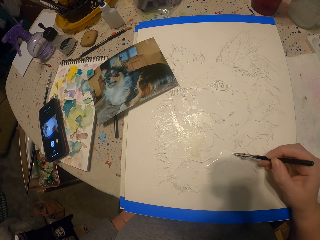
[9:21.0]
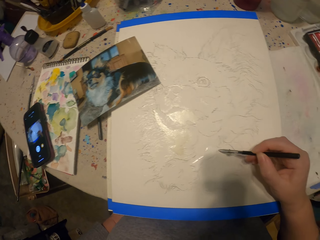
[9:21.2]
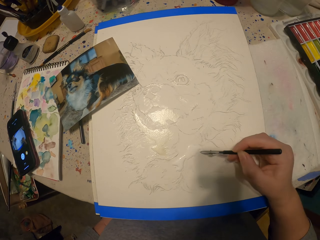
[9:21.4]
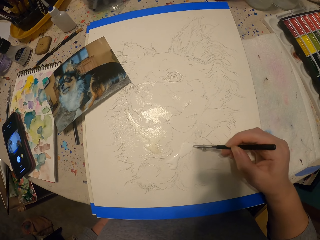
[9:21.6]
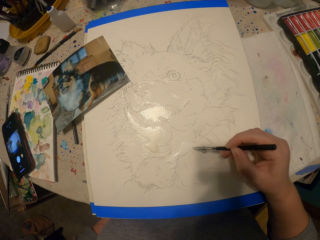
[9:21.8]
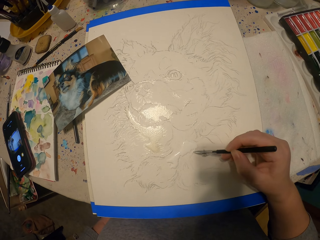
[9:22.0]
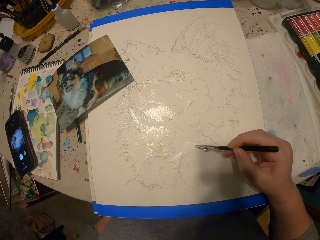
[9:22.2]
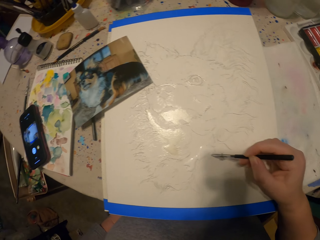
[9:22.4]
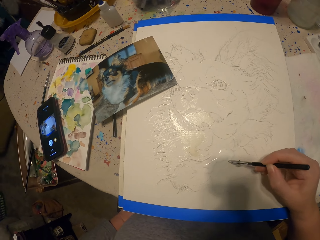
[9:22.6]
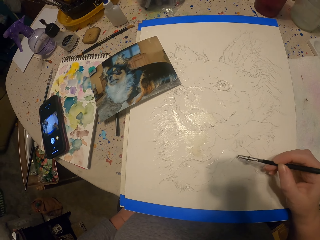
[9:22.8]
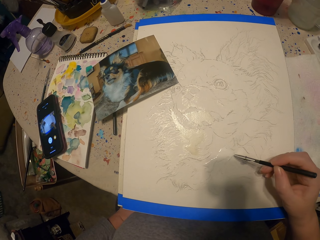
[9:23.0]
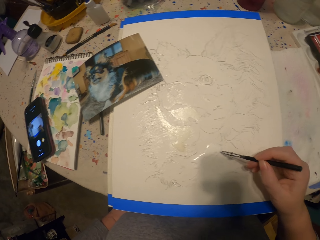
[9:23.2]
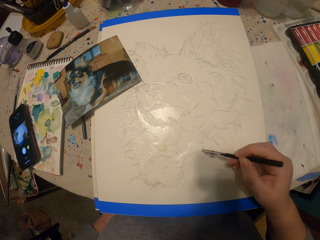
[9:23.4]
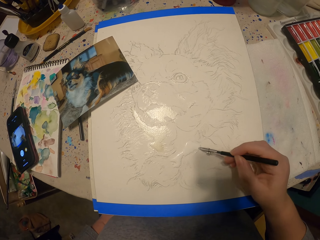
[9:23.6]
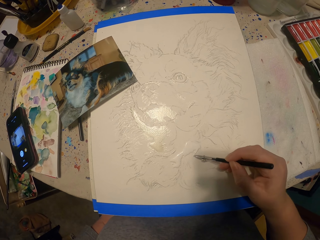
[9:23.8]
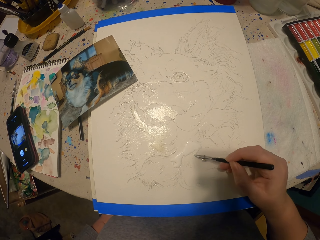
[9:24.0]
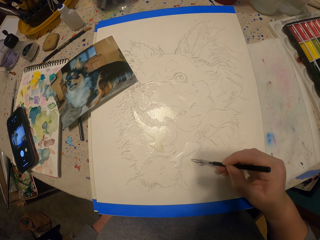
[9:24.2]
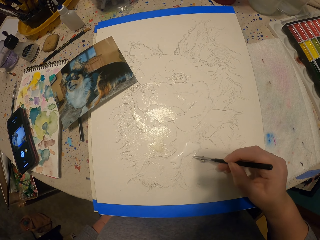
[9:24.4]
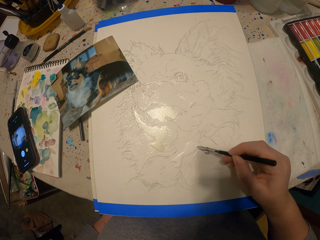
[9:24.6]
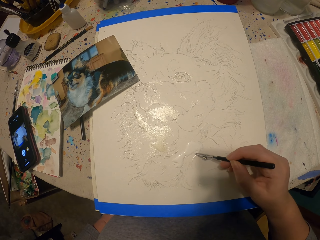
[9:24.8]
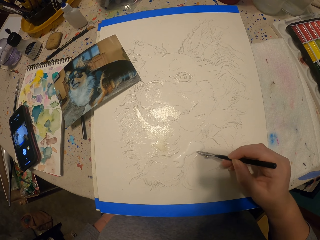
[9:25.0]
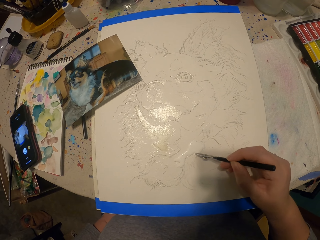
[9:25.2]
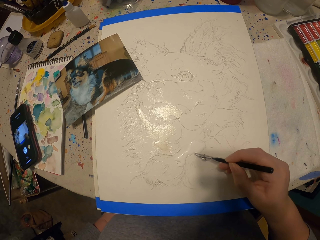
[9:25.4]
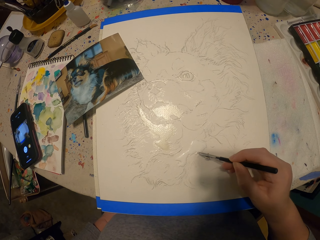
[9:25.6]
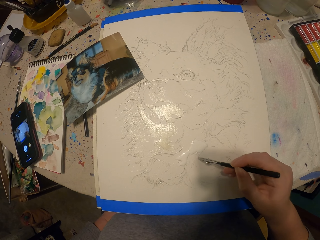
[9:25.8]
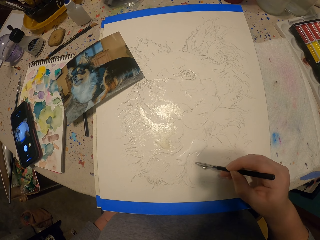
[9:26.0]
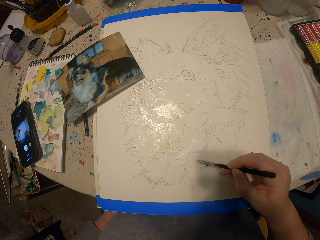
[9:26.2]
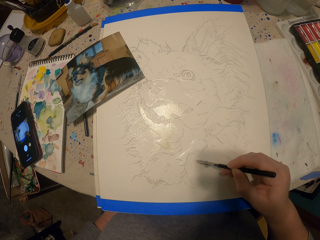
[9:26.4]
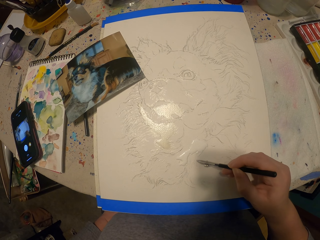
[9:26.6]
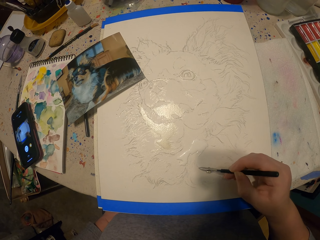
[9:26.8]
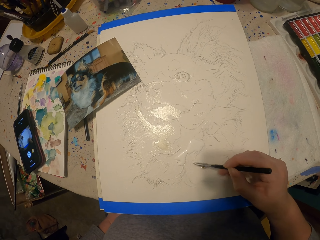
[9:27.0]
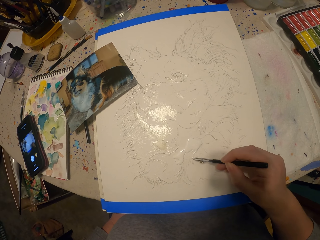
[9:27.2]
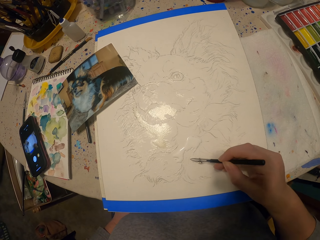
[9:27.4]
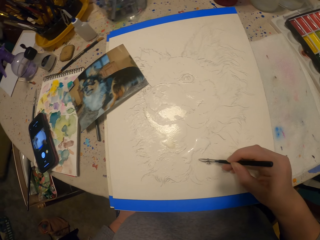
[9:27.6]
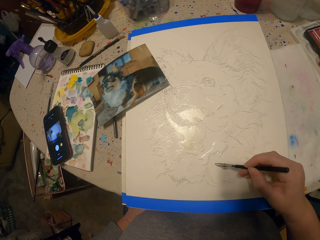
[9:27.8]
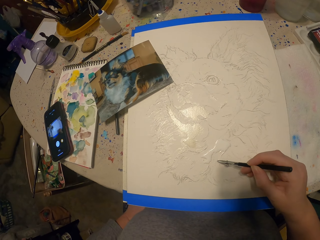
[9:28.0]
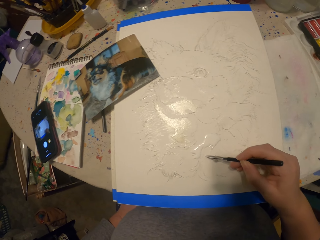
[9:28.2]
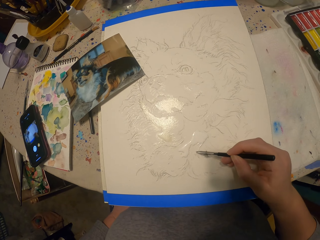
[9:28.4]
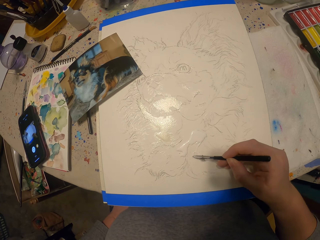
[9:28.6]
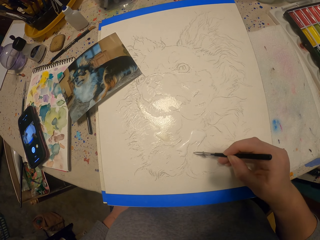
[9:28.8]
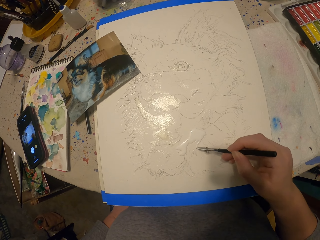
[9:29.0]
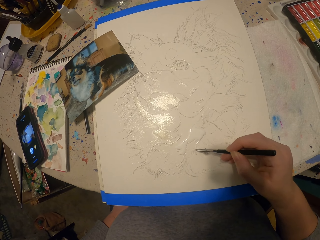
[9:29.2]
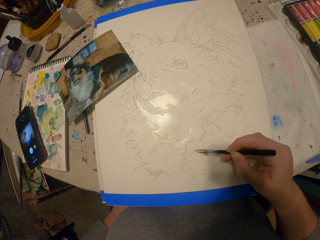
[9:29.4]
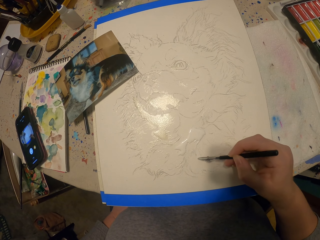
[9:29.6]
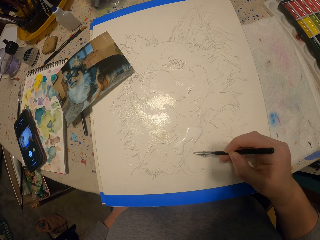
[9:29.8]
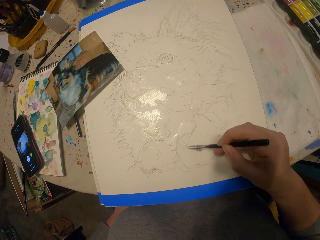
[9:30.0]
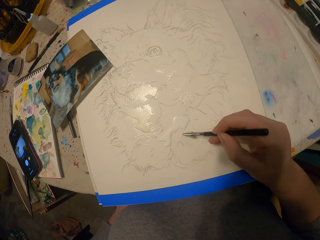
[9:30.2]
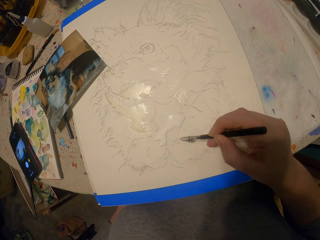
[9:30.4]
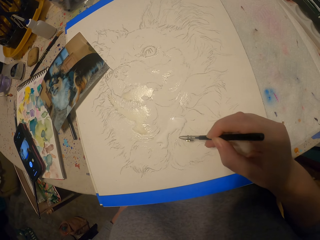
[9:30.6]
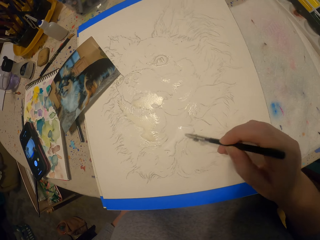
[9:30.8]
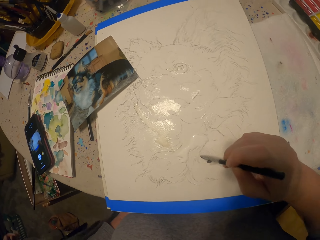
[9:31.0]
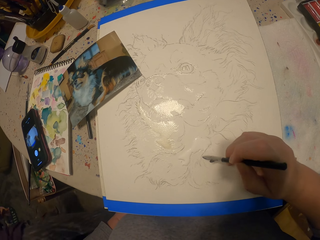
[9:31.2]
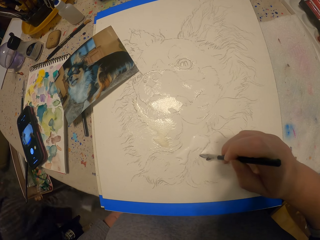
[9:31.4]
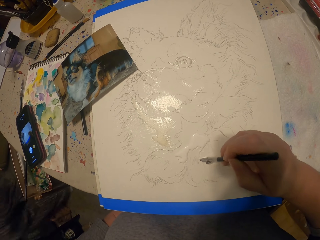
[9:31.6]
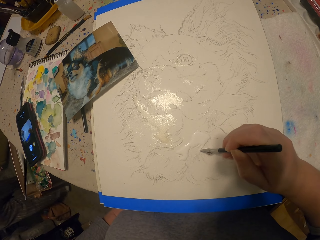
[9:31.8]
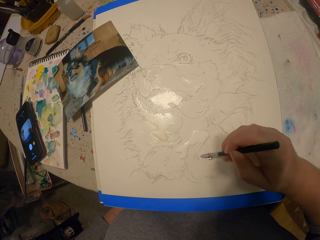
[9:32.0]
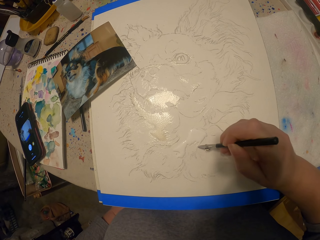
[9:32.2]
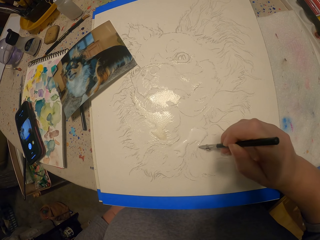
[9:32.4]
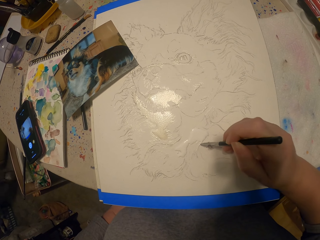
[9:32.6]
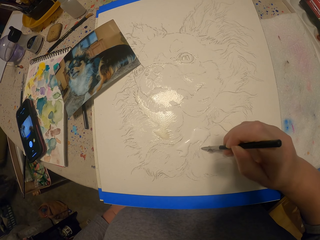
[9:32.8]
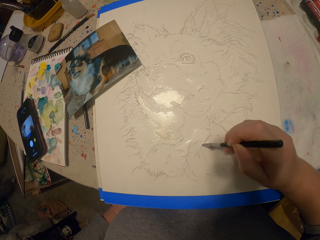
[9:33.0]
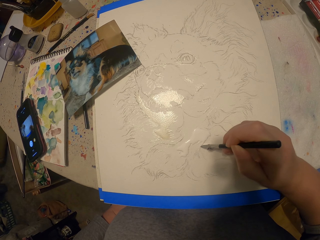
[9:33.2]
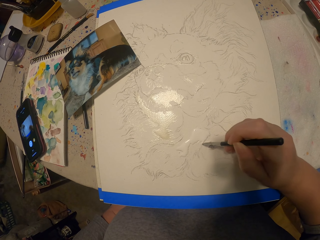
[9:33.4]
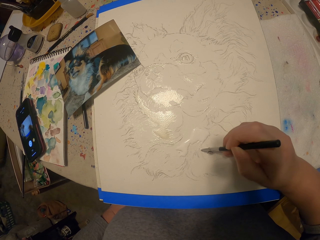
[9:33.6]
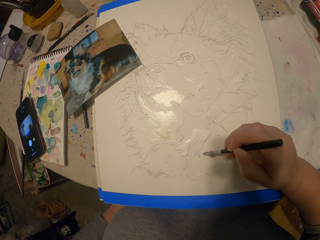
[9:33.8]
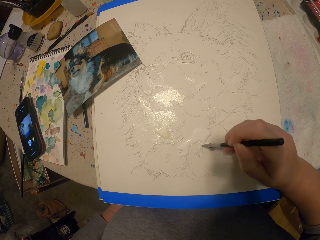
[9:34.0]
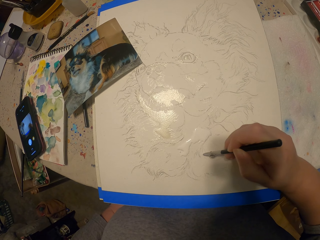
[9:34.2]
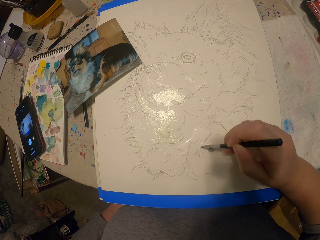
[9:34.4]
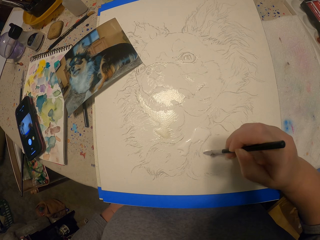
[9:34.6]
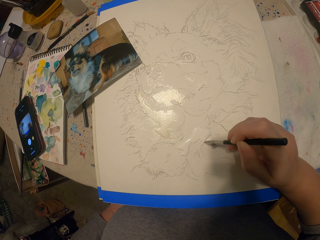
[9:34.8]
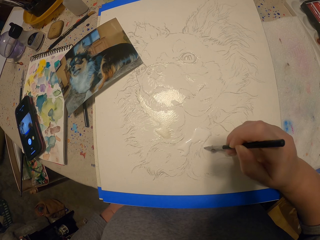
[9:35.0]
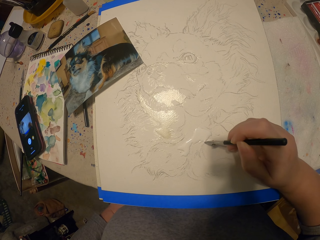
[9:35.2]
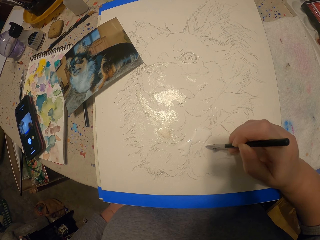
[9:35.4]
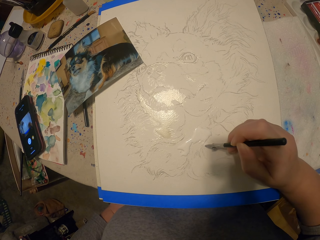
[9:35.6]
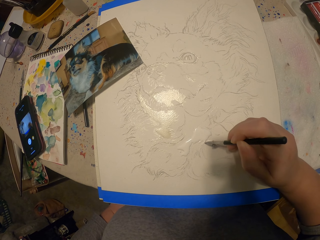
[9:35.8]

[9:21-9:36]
The camera wearer looks around. They paint the picture. A man moves around.

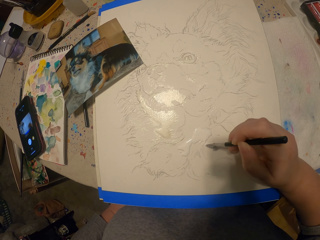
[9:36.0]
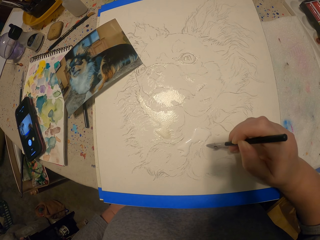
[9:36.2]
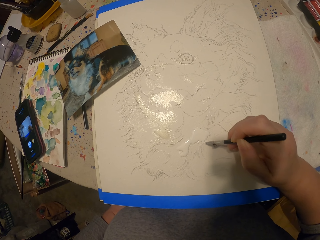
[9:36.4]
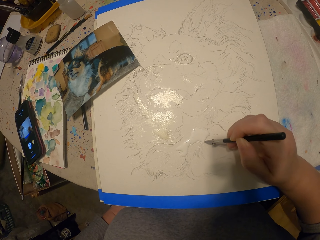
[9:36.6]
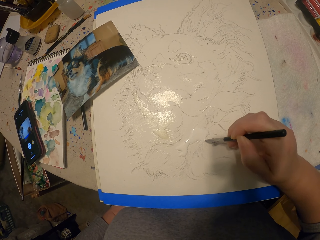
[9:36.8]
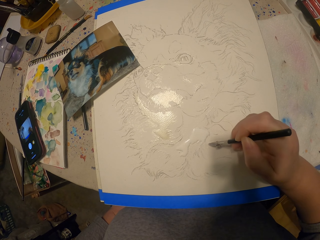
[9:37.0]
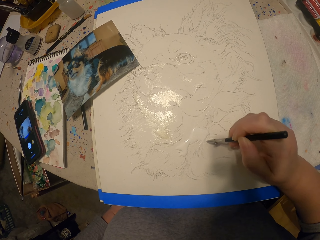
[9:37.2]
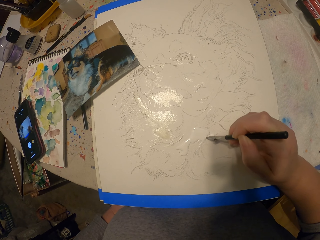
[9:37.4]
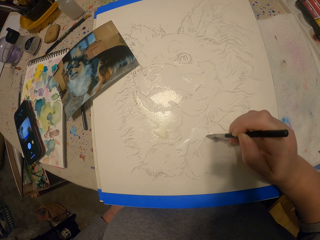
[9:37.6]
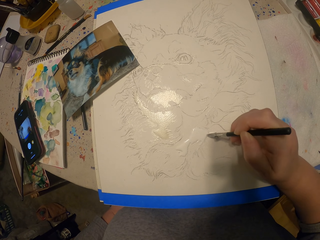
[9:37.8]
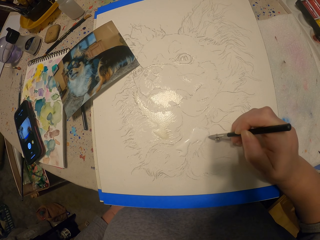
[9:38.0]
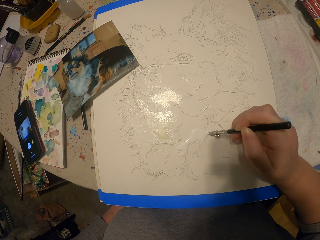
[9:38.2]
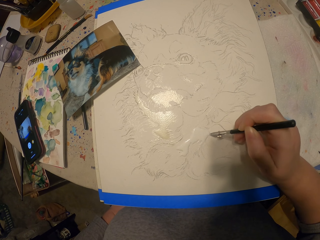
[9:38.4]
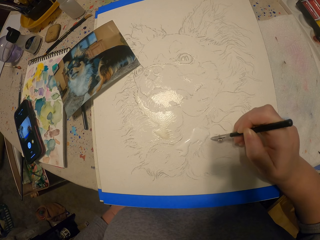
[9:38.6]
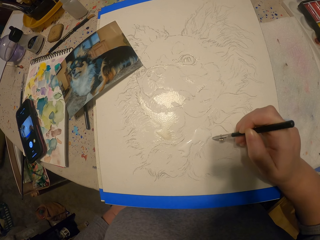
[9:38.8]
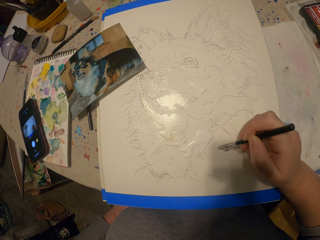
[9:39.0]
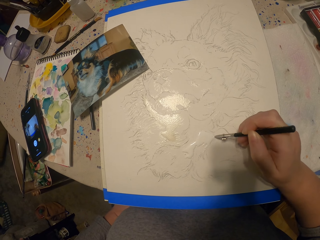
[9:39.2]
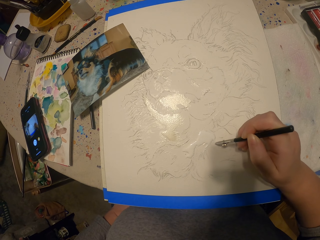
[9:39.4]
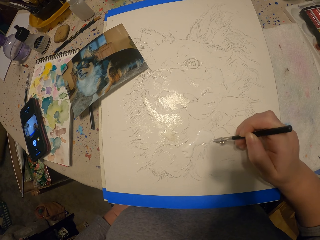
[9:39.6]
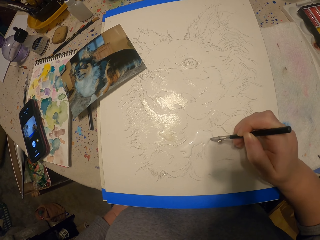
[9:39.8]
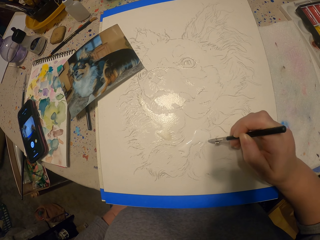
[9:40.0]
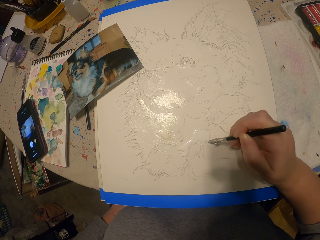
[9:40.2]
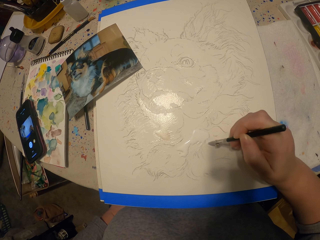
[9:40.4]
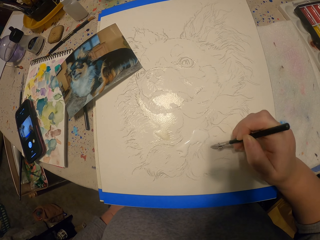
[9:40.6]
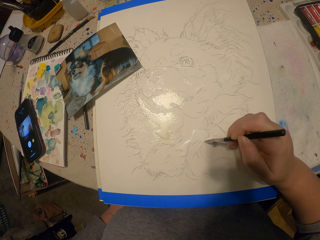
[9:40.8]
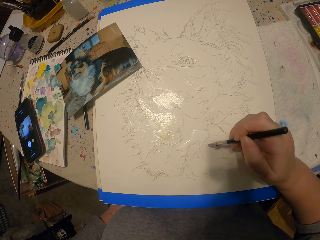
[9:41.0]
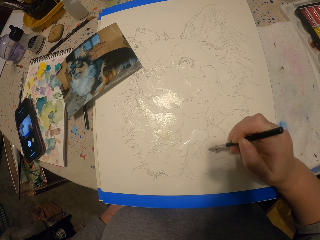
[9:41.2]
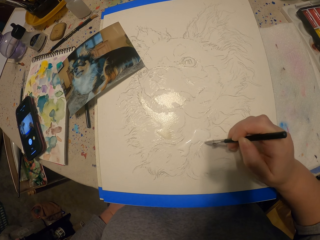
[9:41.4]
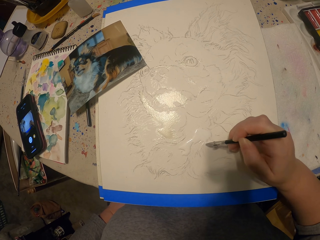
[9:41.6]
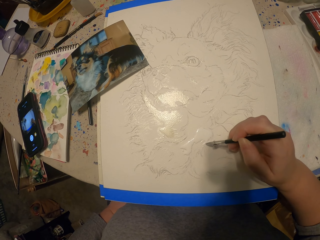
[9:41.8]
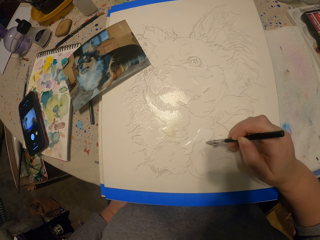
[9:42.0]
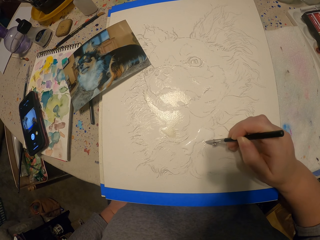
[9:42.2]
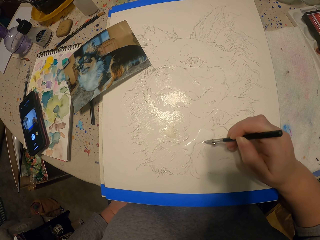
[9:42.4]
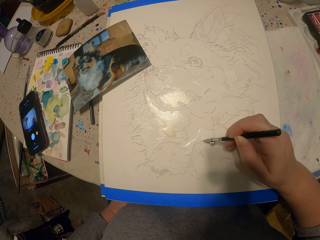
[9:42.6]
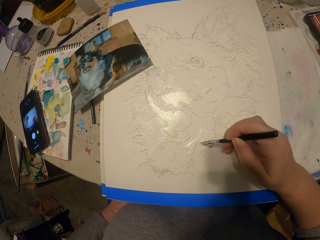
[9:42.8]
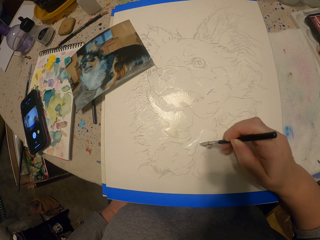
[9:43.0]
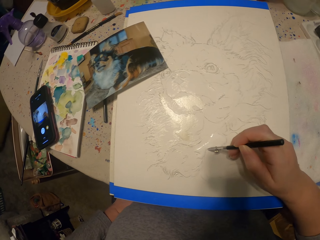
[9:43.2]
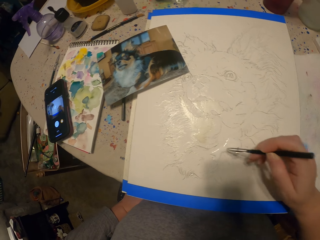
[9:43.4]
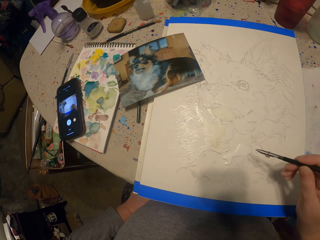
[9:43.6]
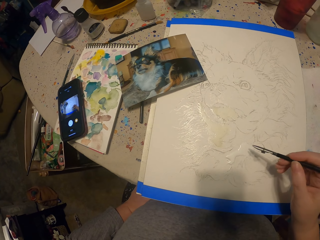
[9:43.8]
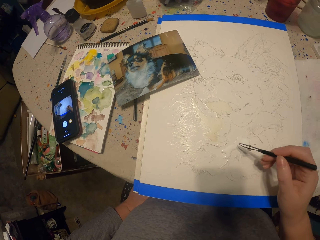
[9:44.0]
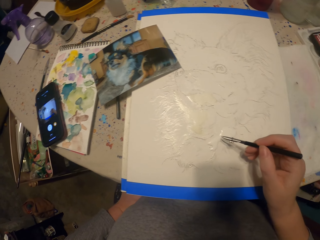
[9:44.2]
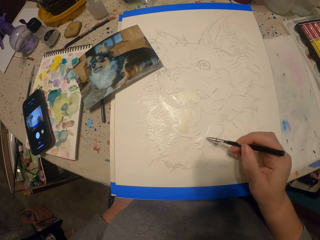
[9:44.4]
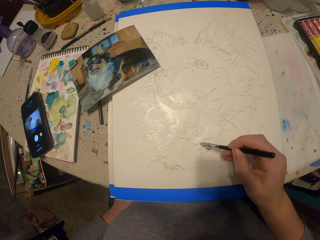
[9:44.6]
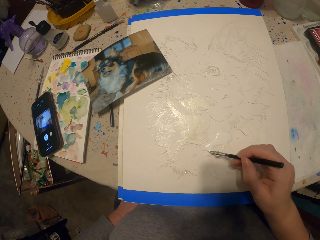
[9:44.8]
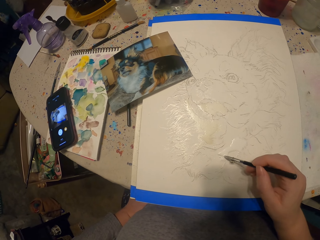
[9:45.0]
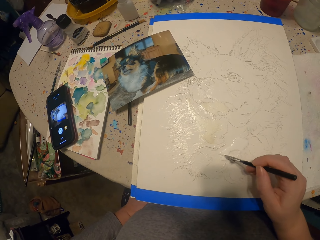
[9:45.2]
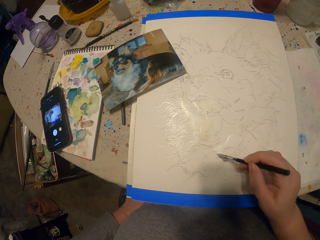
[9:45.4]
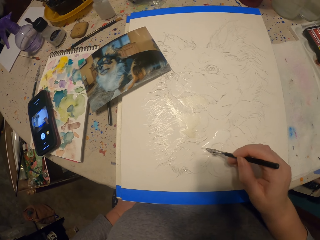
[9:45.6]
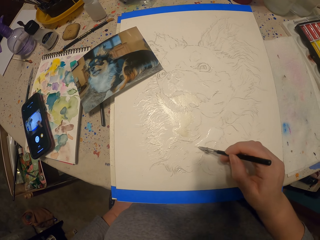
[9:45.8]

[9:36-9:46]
The camera wearer moves the painting pencil away from the picture. They paint the picture.
